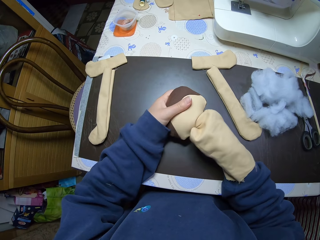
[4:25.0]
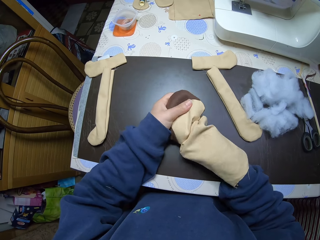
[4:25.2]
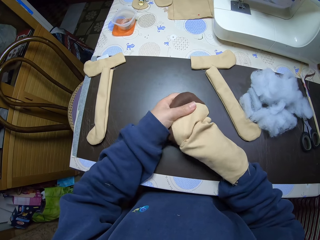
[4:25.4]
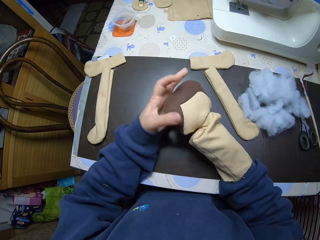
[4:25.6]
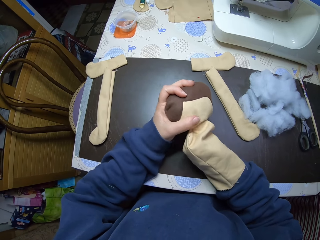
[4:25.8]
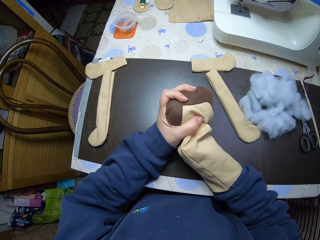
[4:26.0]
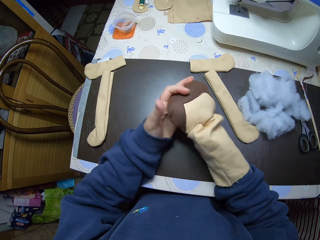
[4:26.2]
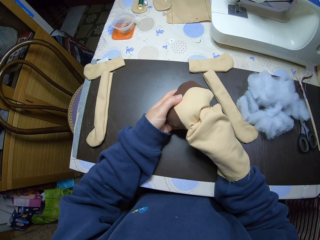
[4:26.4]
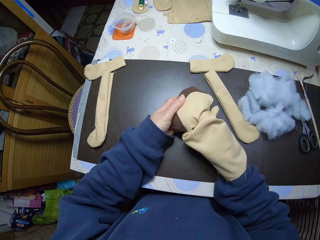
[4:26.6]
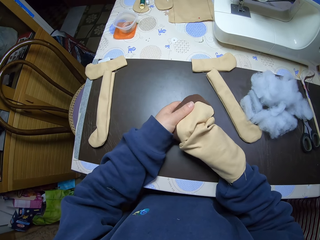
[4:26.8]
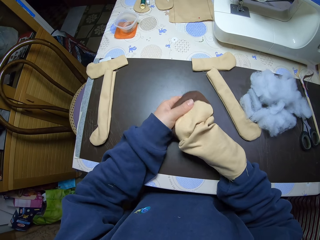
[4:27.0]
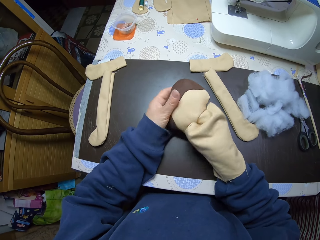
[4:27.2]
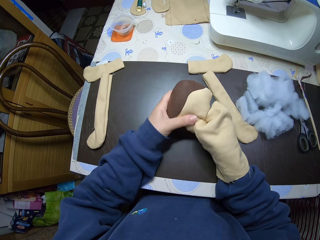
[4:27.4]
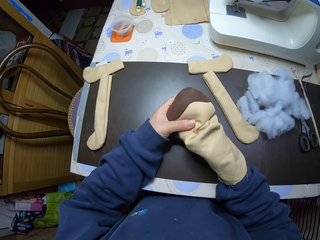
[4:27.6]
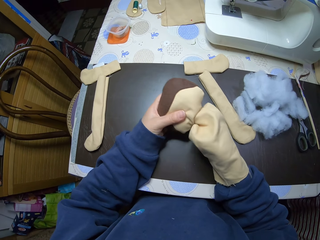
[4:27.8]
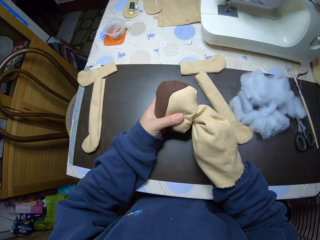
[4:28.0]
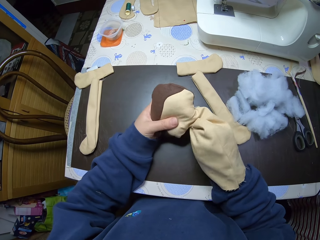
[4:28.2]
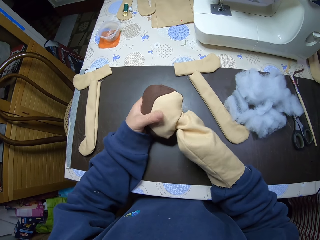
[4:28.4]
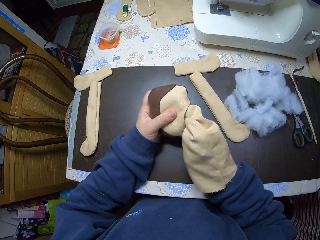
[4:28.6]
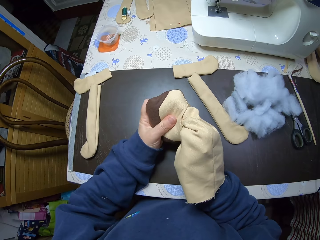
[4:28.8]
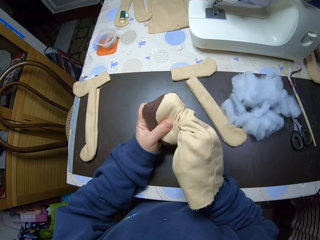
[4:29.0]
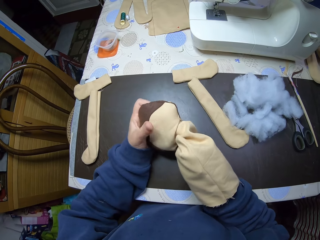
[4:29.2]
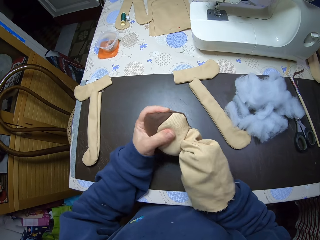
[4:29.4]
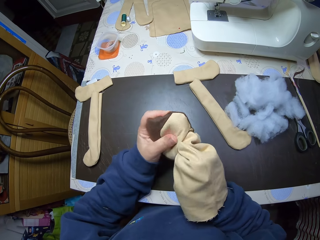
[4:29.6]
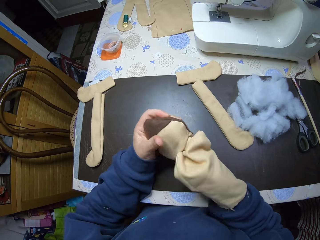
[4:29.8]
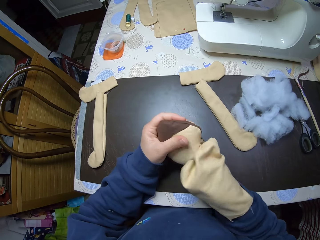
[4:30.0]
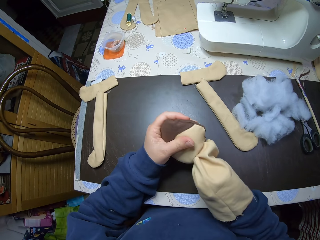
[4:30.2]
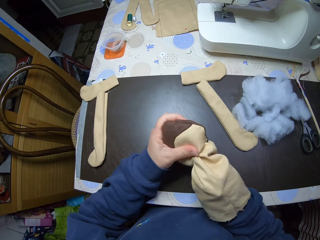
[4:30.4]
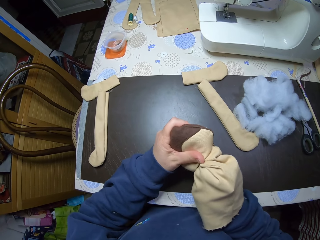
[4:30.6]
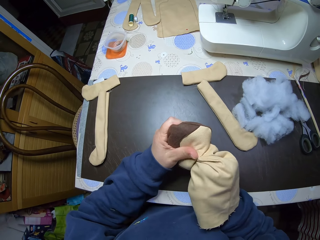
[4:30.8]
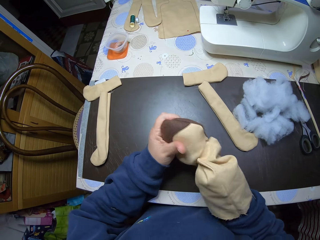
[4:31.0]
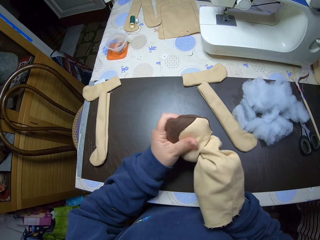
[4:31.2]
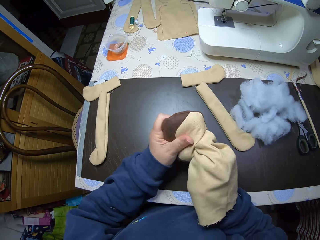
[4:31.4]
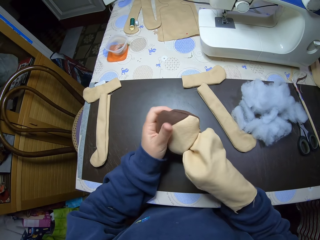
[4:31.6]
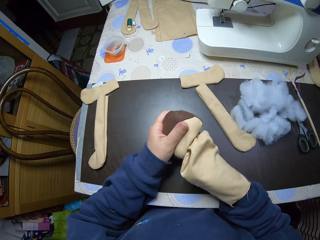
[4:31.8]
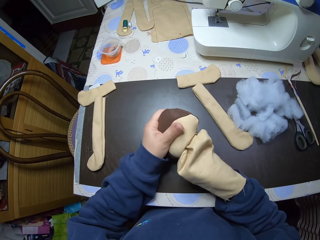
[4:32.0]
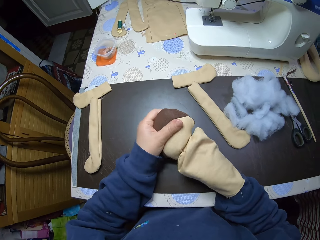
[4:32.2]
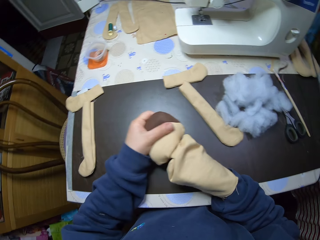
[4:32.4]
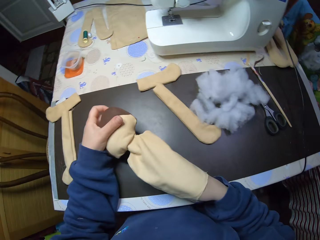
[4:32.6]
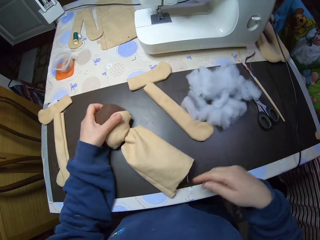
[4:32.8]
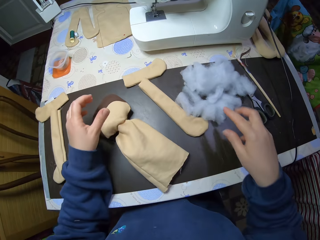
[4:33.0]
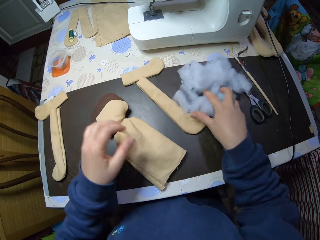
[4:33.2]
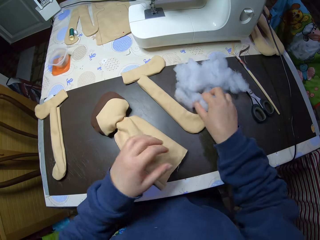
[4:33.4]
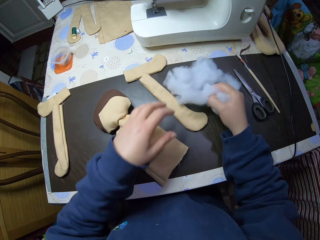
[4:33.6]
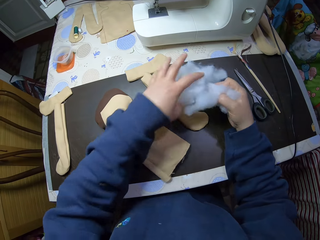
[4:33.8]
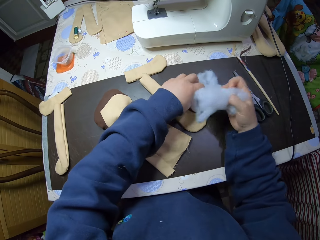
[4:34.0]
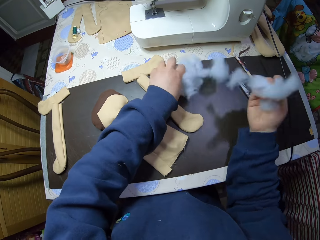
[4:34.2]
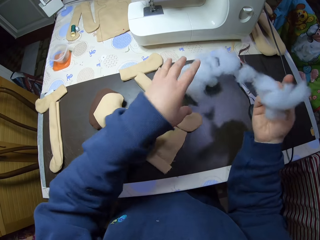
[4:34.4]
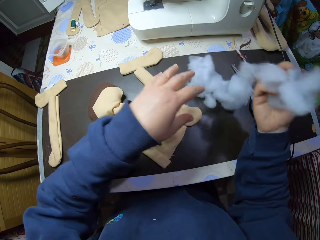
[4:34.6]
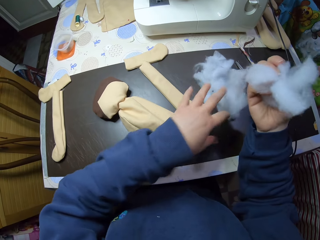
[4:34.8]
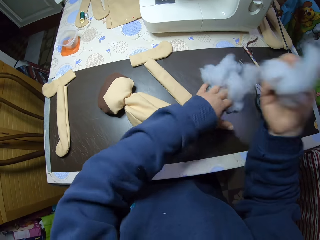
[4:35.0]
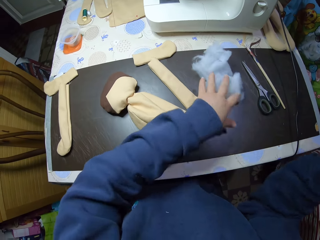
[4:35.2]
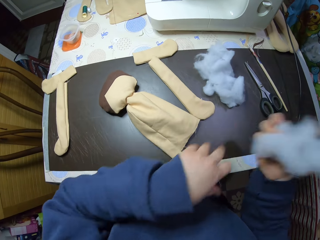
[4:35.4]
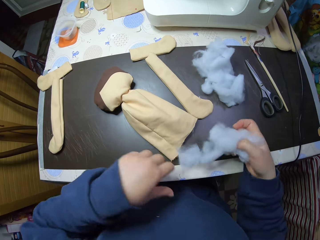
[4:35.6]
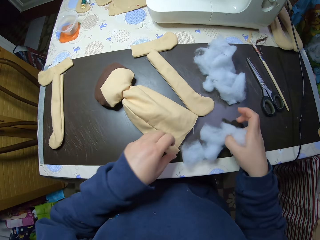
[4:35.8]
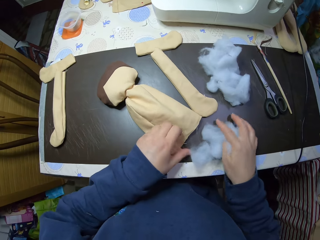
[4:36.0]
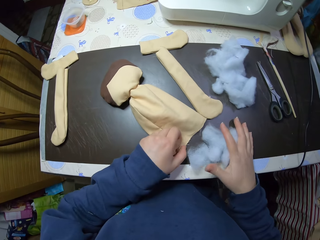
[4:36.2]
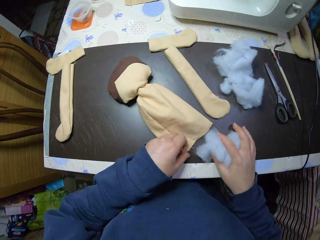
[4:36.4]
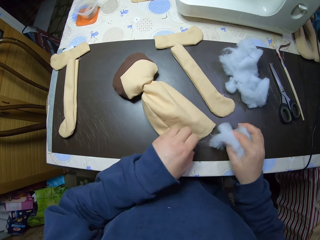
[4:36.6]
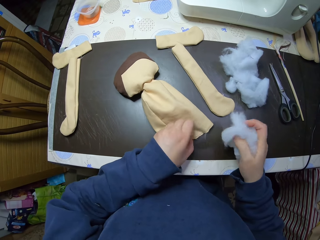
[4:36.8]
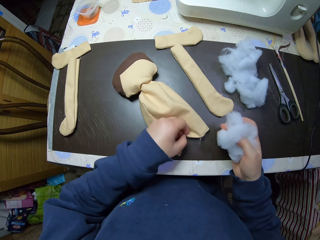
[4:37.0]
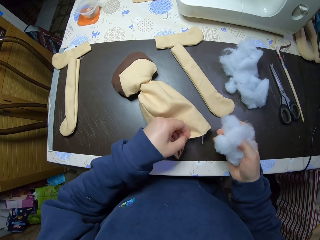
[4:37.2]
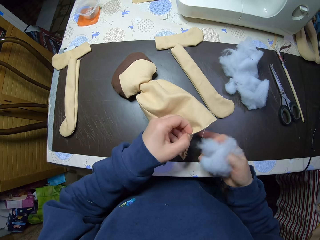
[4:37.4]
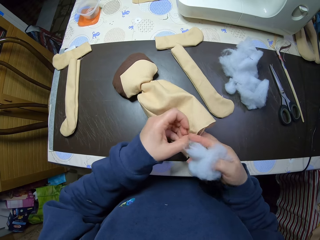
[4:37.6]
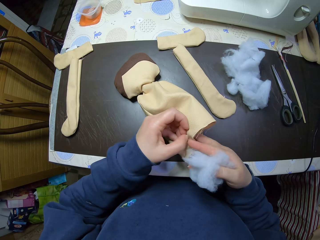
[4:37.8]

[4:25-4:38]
The camera wearer picks shreds of cotton wool from the table. They separate the shreds of cotton wool. They open the doll.

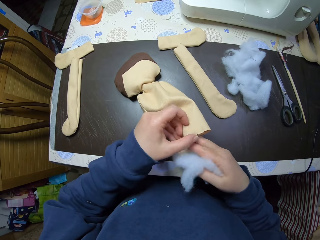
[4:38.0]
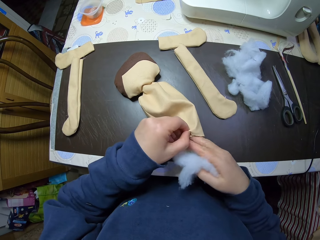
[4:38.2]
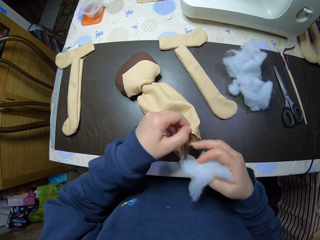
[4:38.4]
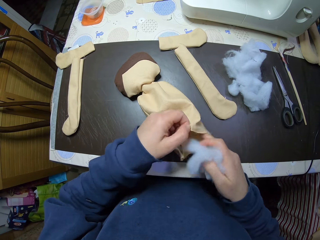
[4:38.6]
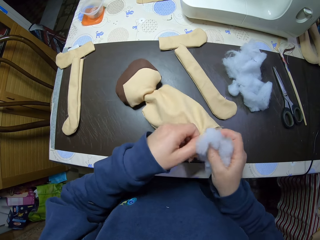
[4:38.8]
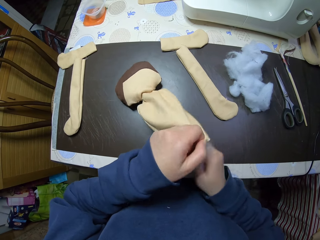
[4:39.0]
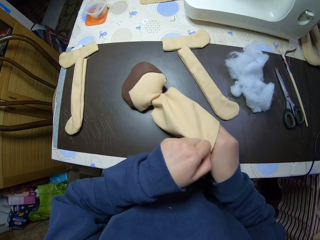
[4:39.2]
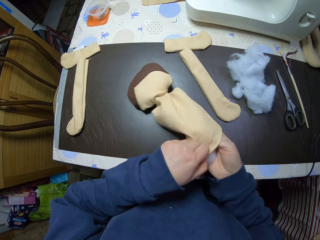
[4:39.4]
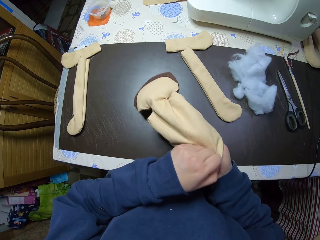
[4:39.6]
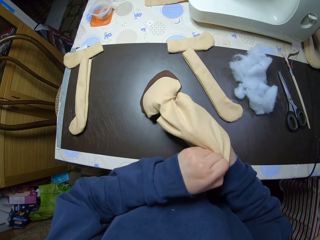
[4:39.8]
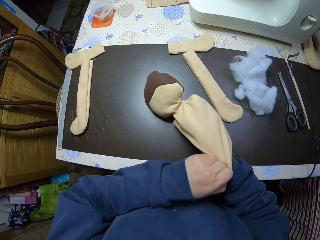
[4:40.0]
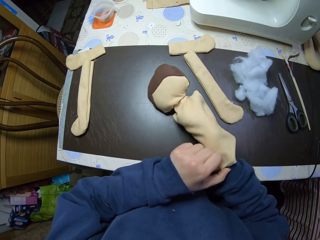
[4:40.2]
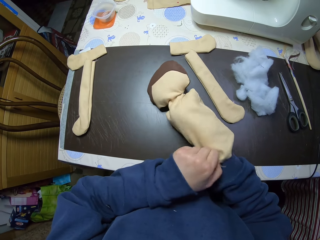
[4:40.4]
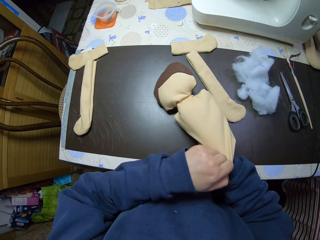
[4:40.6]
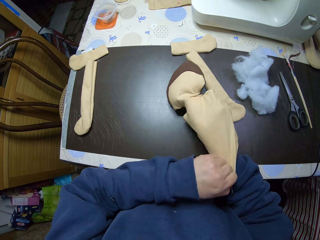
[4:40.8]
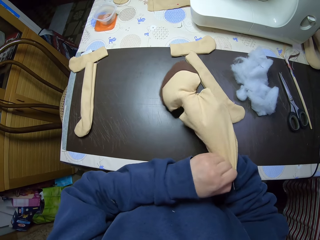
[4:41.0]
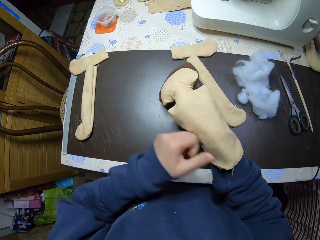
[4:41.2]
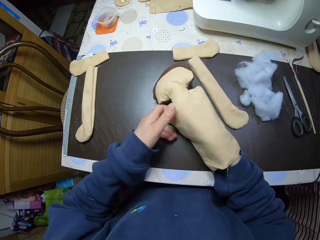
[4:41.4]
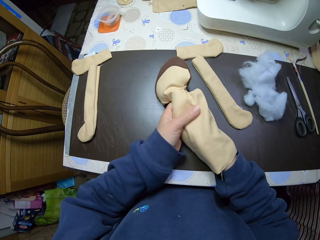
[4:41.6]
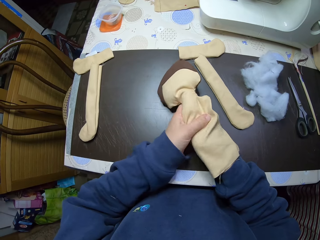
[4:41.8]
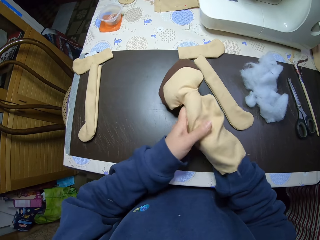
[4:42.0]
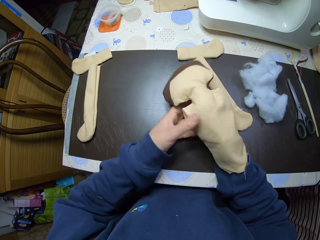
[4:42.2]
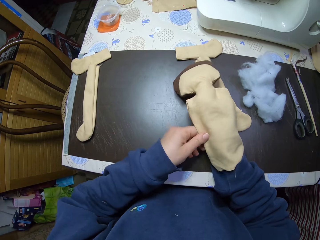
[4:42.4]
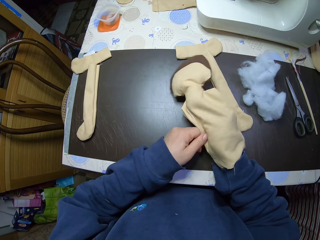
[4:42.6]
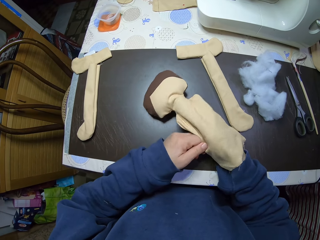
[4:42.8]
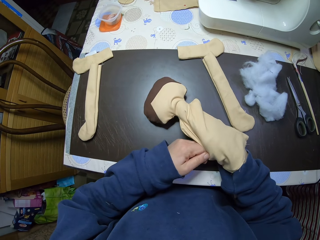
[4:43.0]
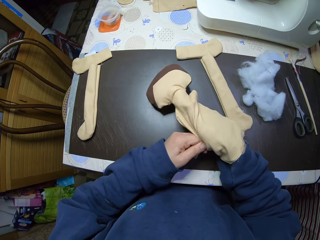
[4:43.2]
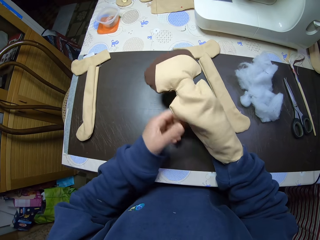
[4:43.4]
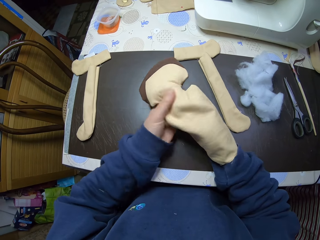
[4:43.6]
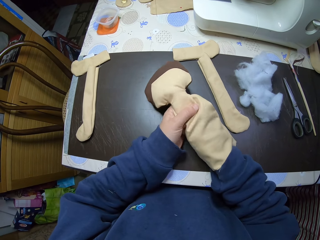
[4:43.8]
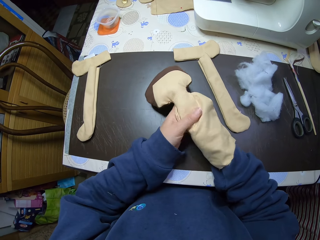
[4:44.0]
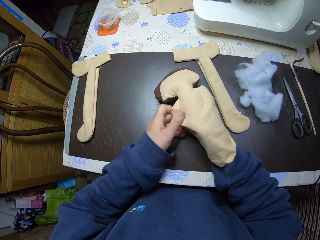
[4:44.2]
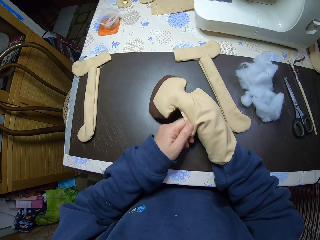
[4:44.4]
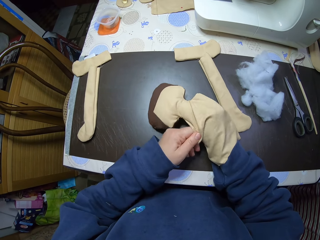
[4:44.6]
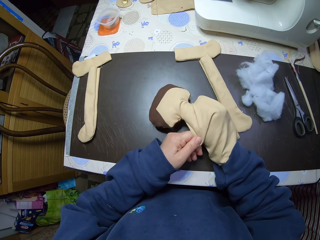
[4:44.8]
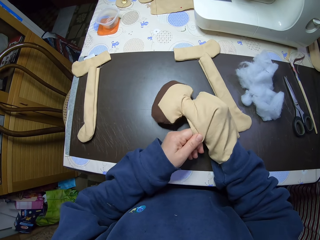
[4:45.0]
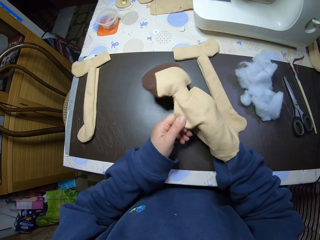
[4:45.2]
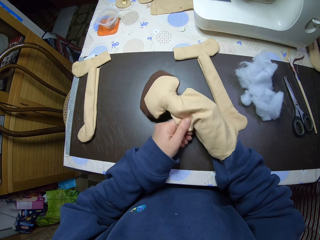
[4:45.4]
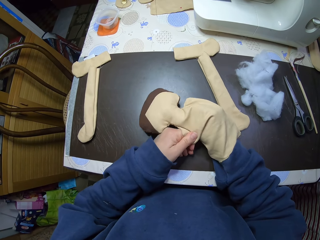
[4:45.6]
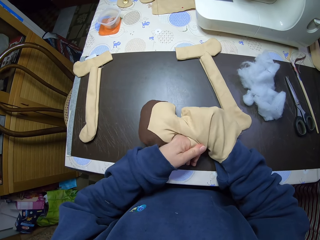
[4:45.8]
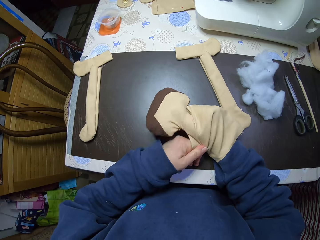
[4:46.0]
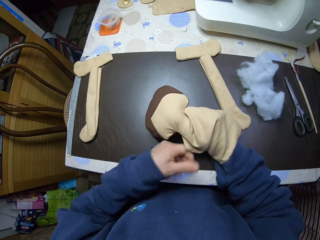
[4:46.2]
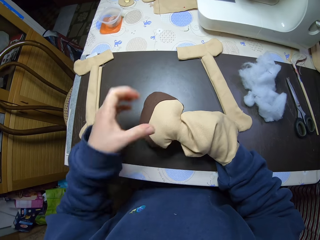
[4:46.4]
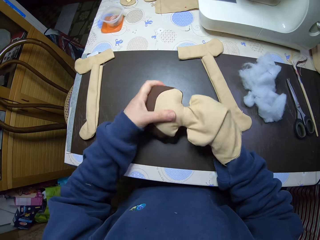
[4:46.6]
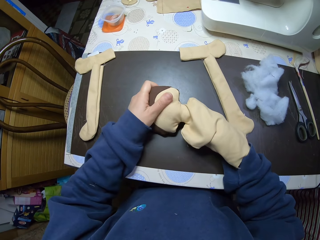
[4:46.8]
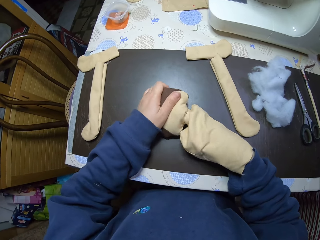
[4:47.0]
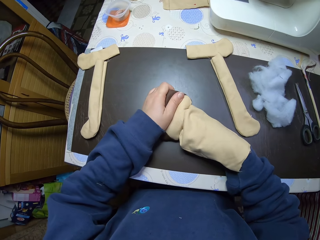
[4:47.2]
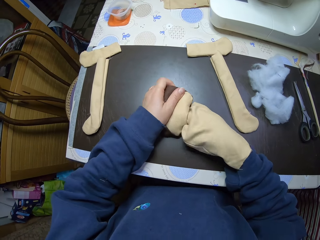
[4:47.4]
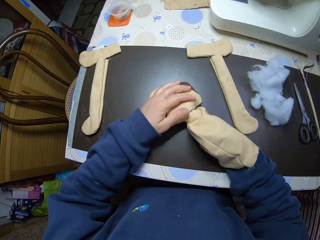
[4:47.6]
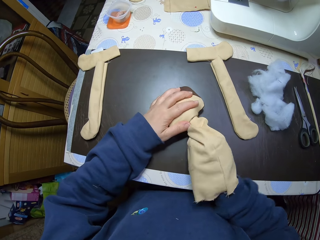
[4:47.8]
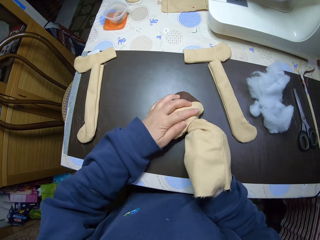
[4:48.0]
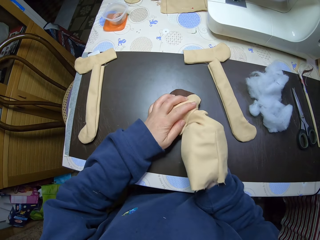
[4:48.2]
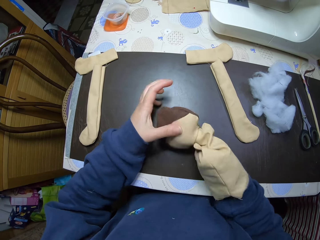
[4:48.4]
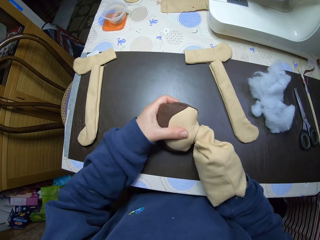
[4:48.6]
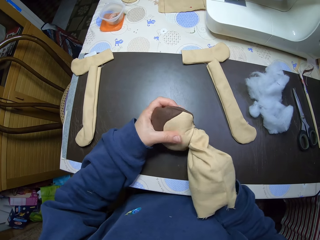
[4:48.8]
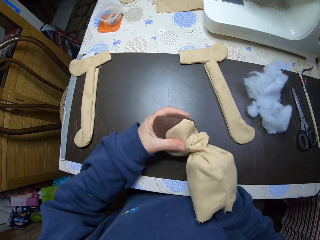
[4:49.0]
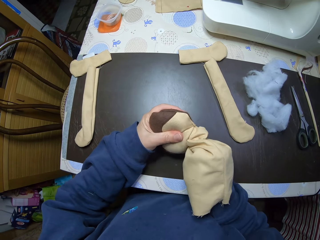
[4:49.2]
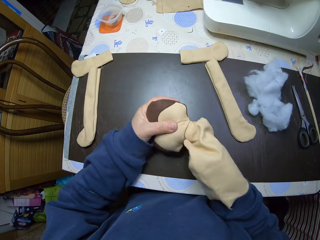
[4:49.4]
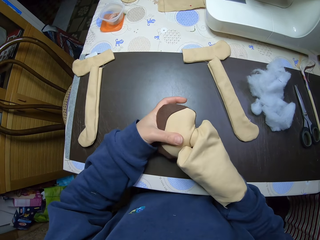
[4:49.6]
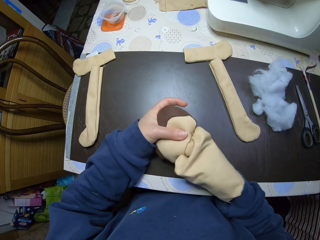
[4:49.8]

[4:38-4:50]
The camera wearer puts the shreds of cotton wool into the doll. They push the shreds of wool to the head of the doll.
